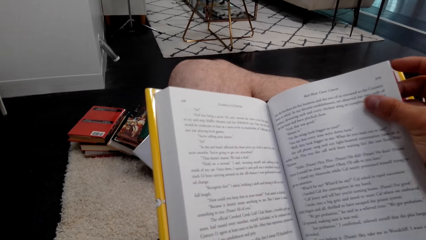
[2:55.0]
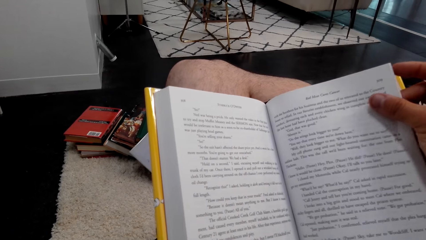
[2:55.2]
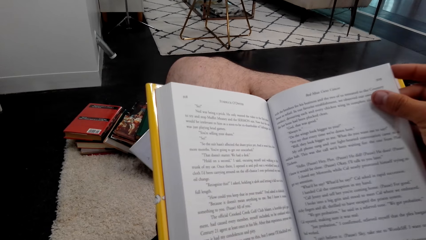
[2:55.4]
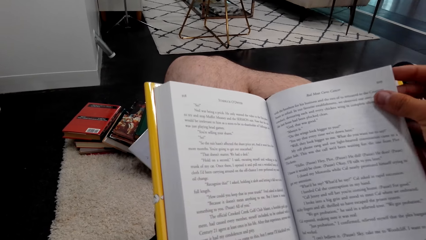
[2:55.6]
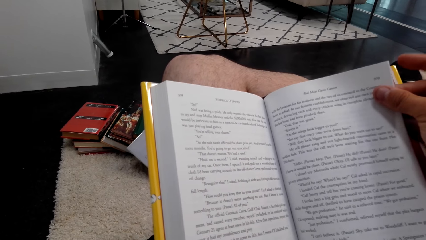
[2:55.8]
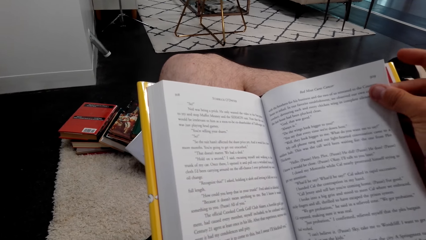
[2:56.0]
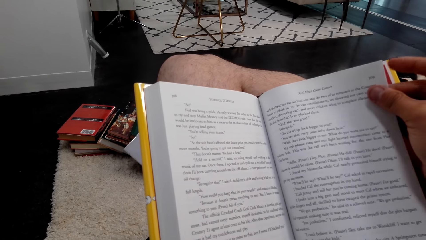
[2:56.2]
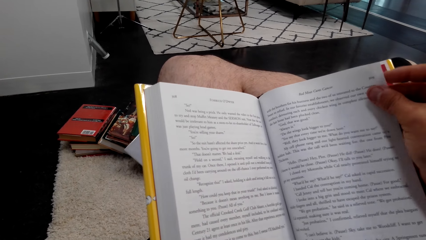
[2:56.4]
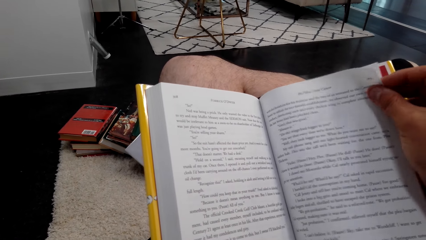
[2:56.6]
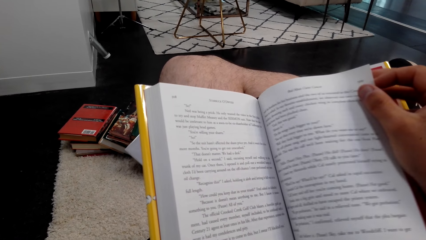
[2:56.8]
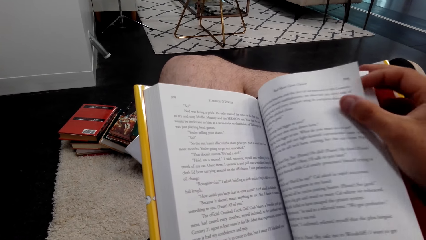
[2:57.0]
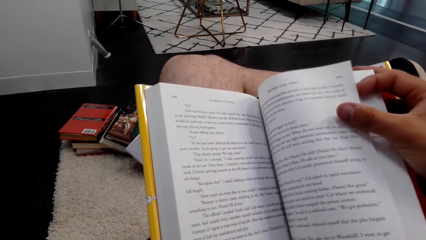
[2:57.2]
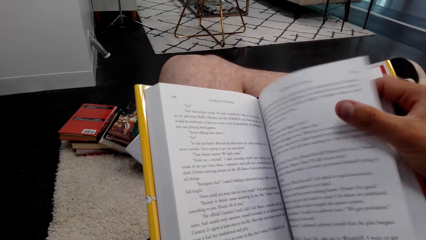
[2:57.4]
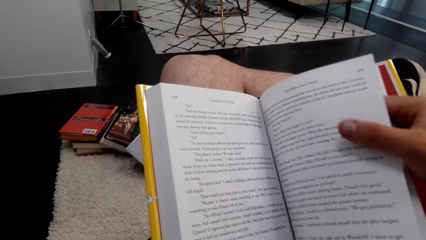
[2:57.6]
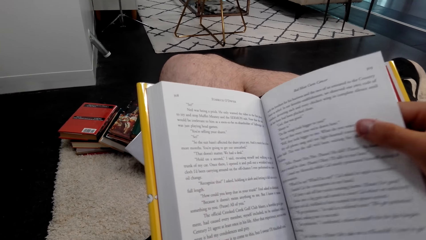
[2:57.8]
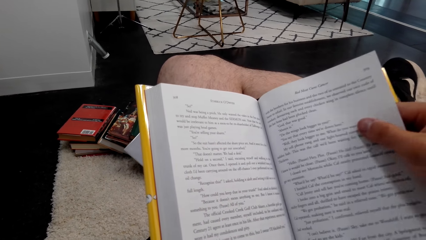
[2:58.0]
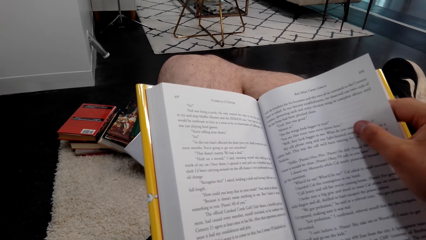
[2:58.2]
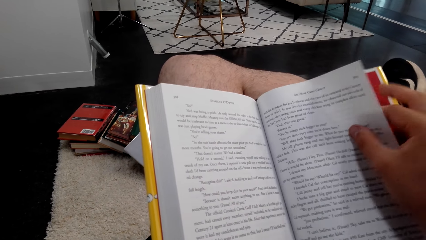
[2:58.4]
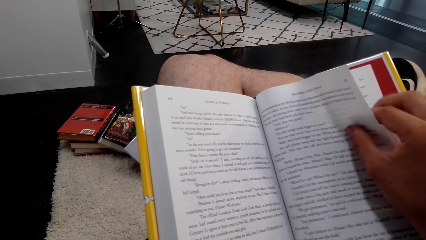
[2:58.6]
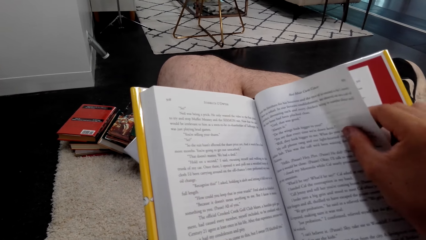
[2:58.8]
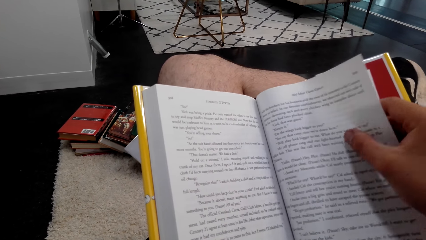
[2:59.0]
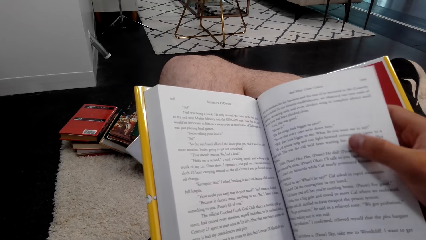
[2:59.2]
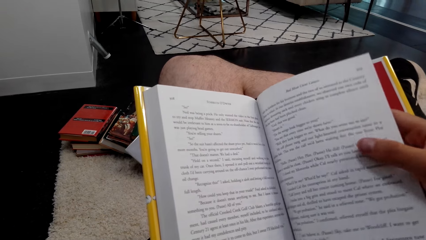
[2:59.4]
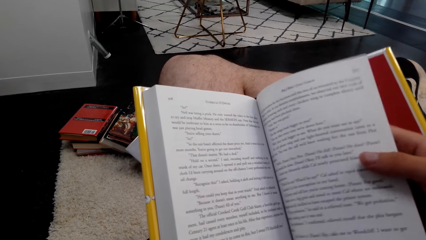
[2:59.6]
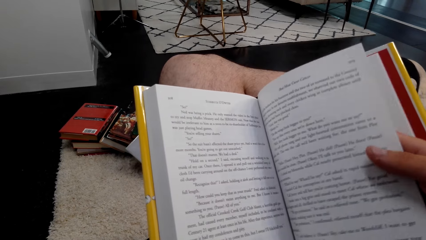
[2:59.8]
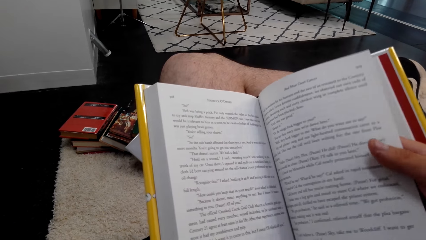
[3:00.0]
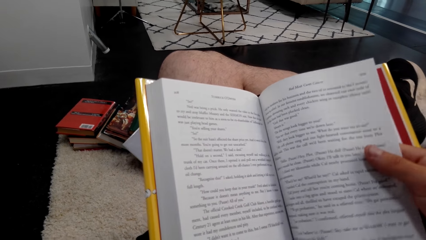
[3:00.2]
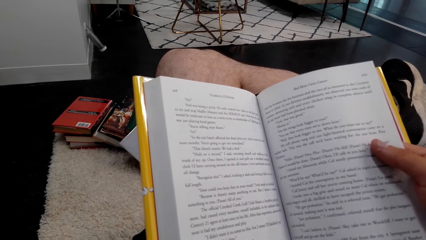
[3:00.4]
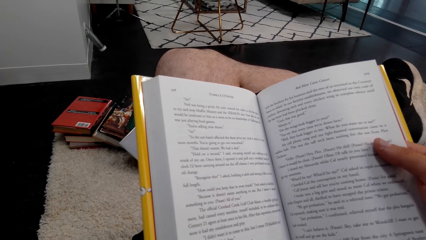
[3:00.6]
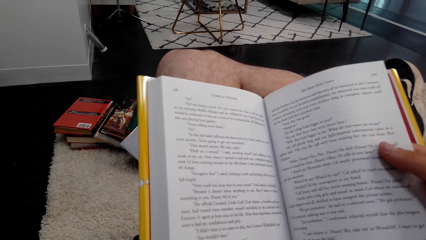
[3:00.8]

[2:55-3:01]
The camera wearer reads the novel book. They hold a page of the book.

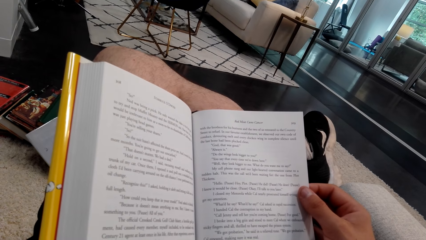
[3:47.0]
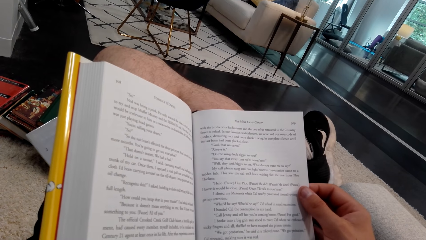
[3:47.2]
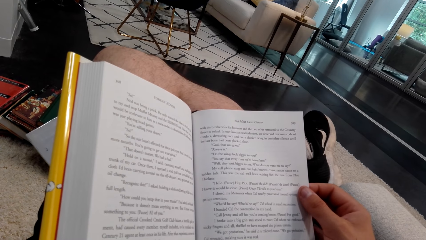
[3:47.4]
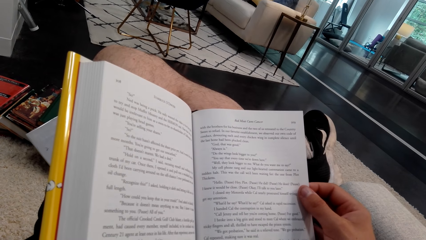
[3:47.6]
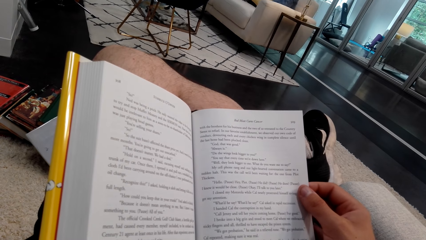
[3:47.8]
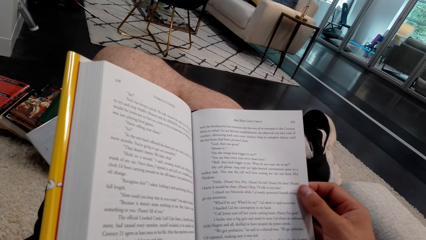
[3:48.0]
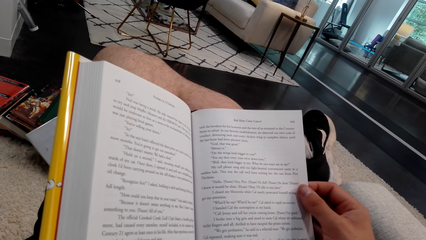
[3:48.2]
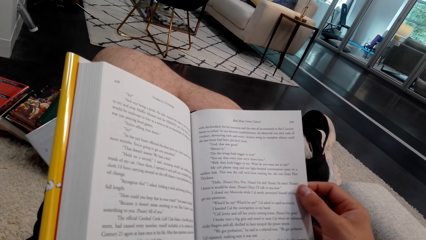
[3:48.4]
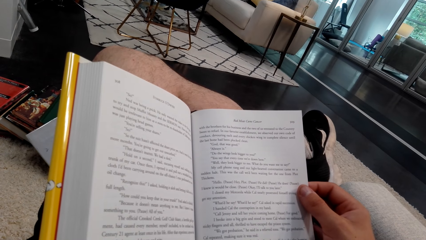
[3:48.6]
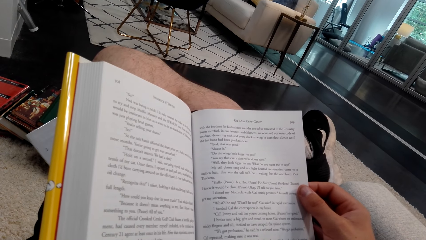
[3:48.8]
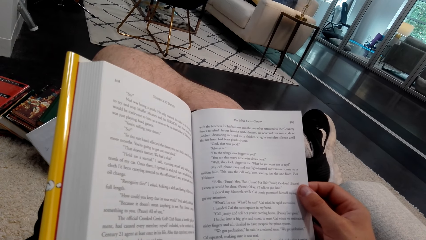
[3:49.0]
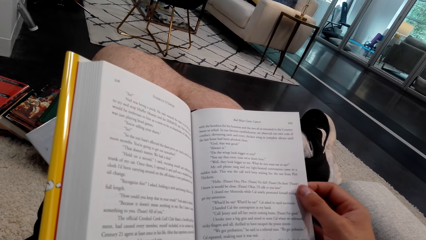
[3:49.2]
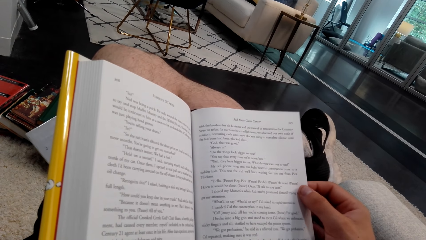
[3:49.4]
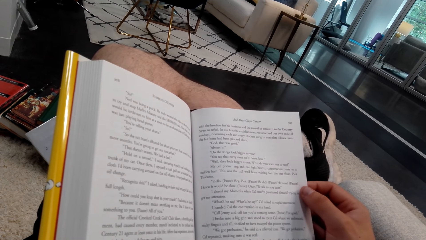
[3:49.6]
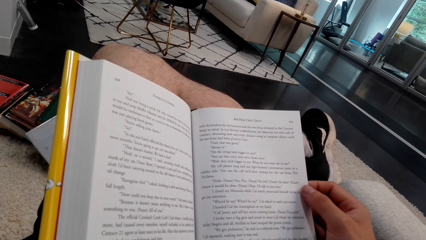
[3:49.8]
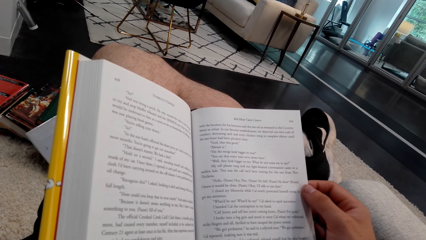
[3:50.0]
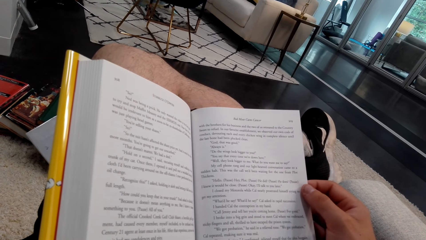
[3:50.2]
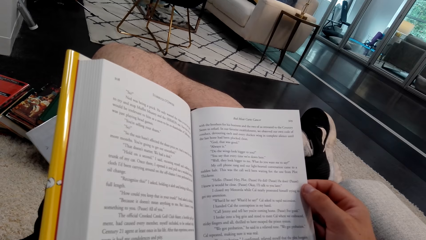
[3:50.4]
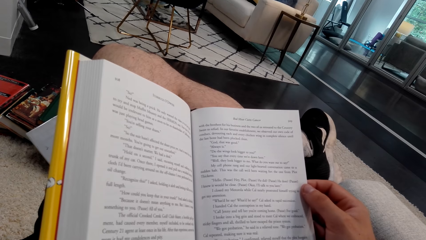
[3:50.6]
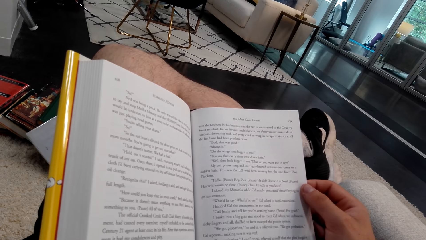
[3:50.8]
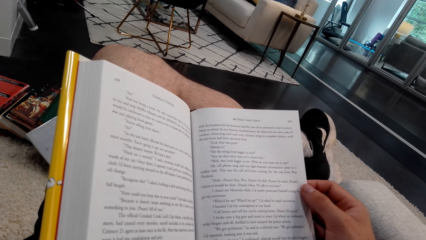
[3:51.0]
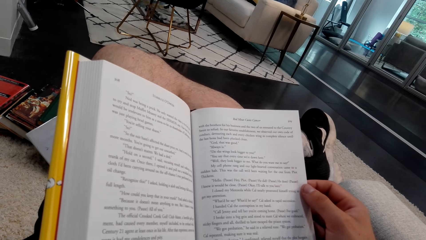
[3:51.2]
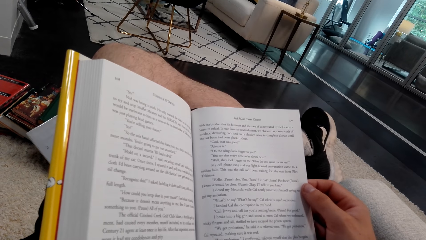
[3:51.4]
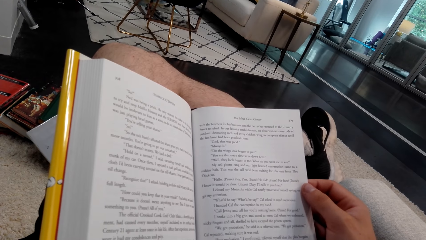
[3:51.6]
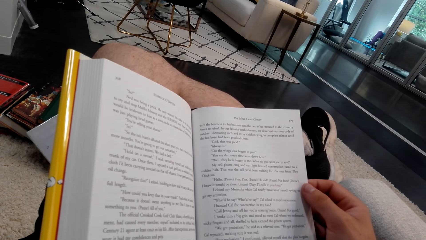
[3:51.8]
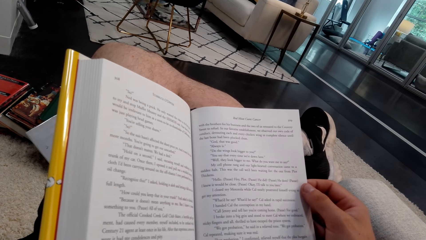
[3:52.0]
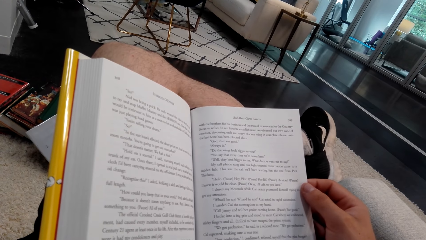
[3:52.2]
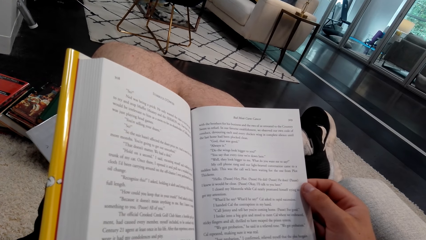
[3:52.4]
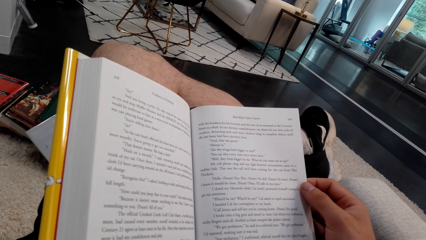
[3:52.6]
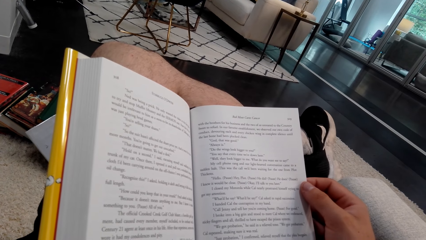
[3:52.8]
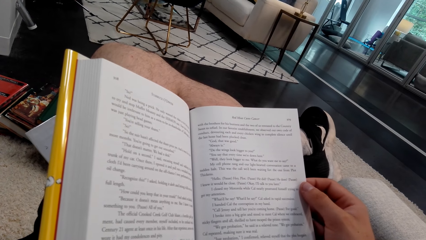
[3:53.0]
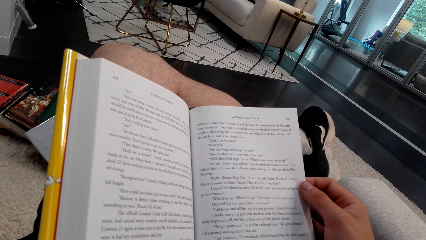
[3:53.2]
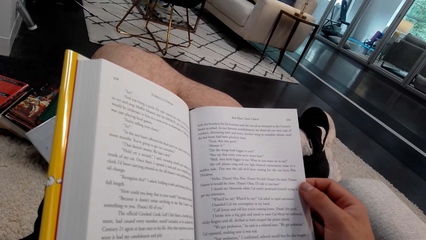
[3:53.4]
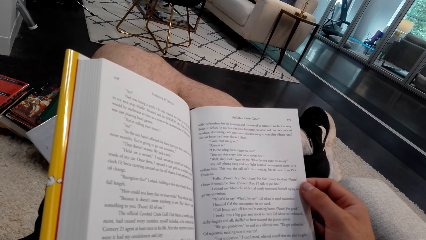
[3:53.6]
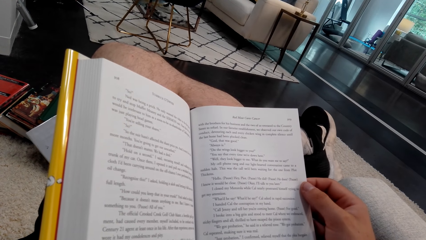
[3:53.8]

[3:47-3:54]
The camera wearer reads a book.

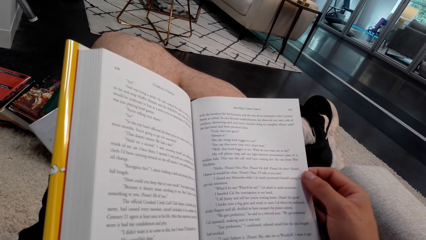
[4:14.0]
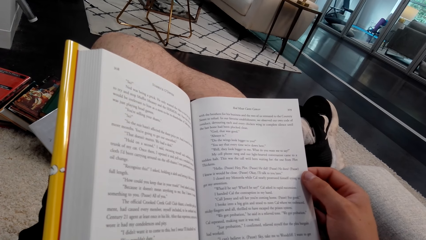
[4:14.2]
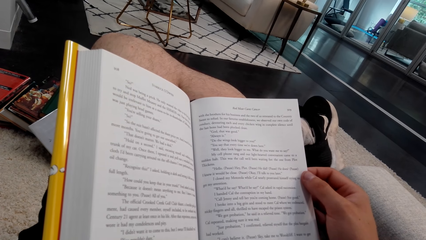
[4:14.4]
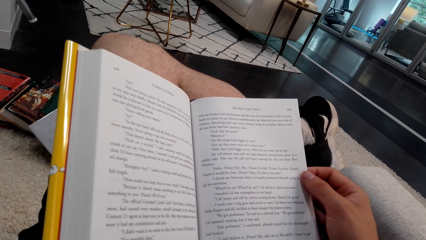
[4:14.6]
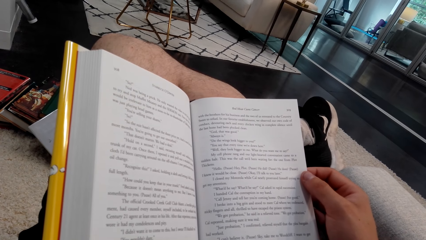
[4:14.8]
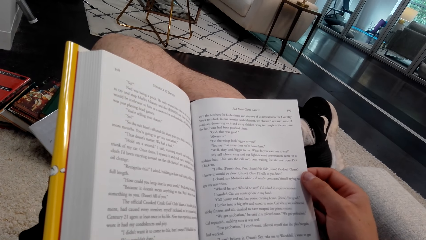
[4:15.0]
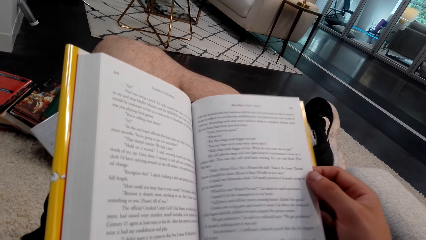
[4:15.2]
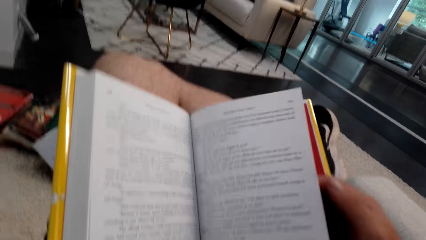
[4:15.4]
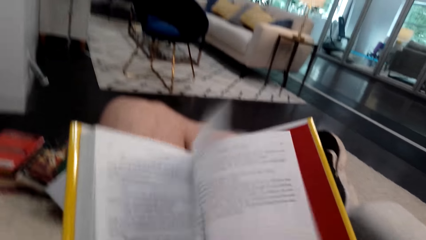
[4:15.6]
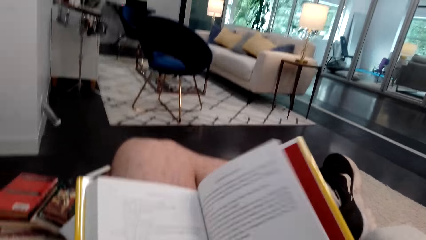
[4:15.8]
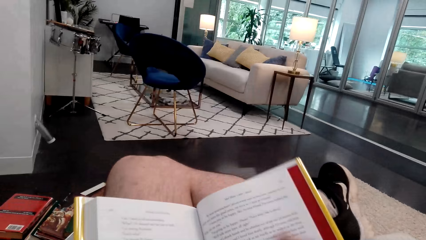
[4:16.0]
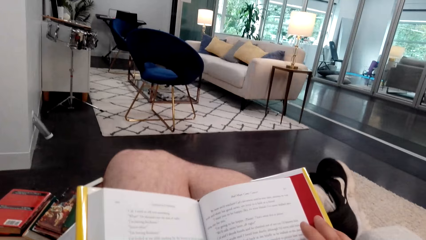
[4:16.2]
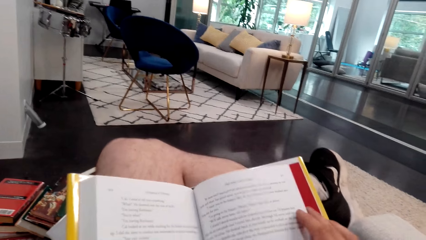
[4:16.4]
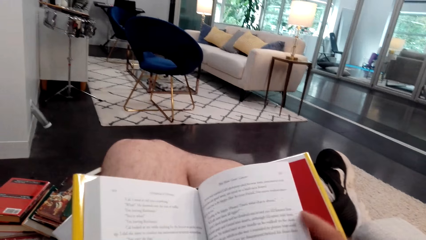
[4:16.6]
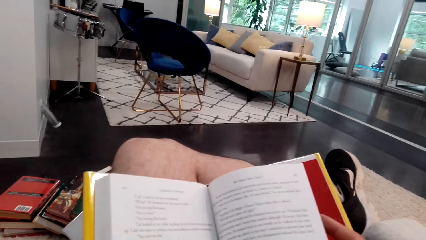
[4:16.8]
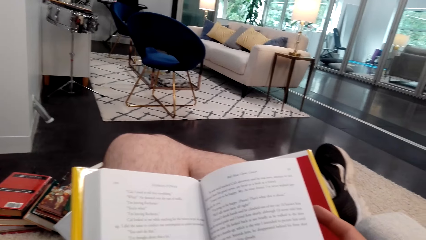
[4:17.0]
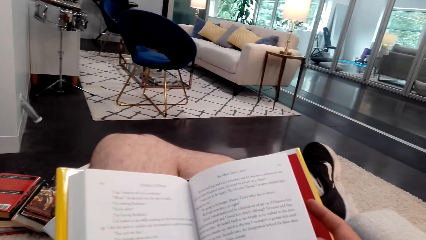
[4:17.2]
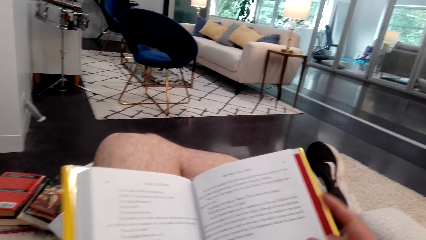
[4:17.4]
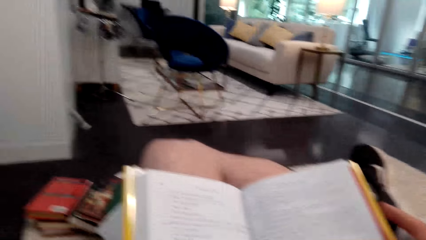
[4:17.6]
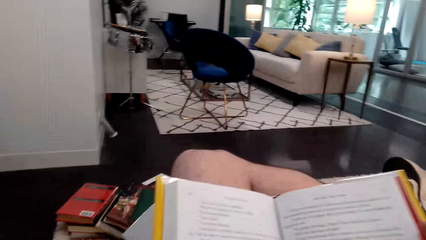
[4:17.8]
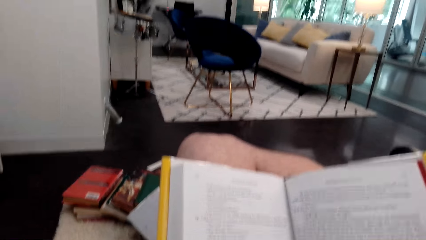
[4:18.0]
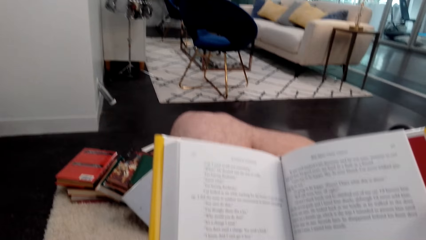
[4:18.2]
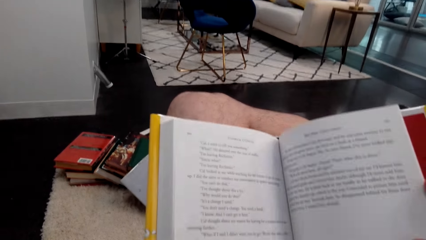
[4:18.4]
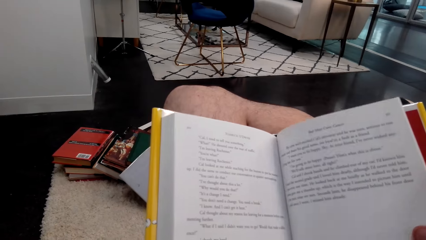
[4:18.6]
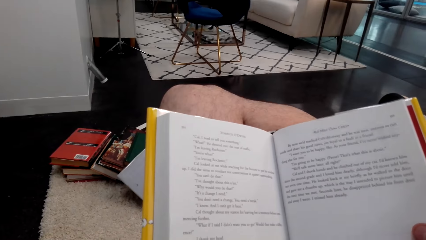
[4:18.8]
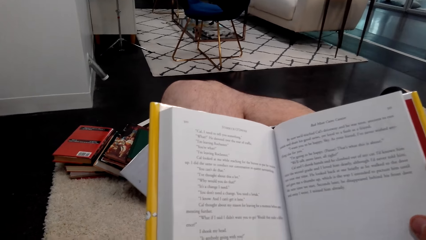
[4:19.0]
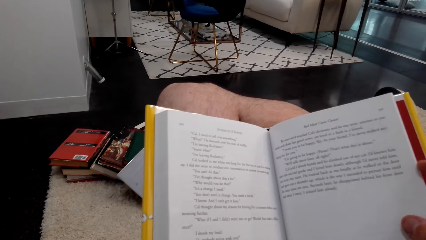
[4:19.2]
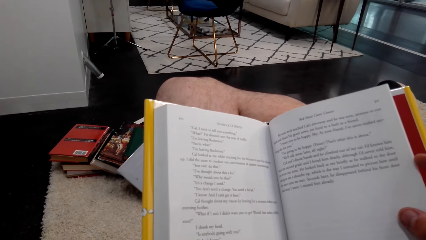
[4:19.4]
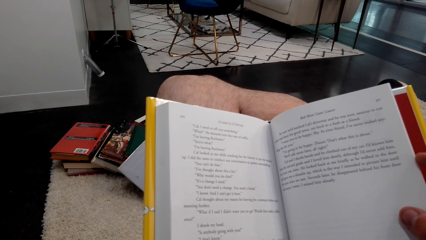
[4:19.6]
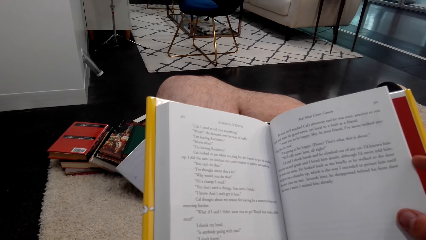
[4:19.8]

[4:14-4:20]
The camera wearer flips a page of a book.
